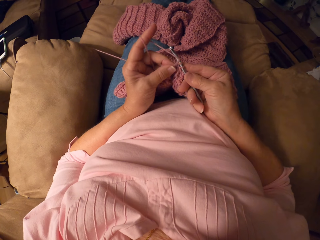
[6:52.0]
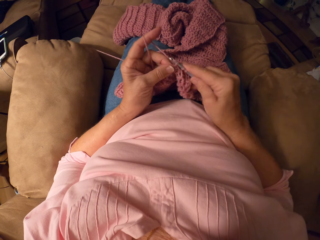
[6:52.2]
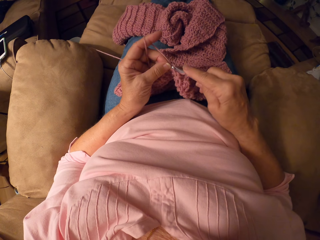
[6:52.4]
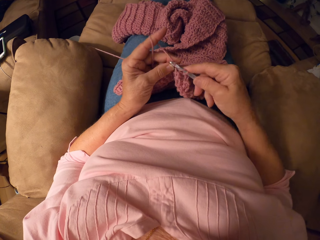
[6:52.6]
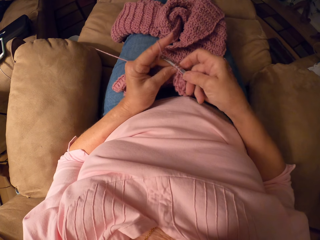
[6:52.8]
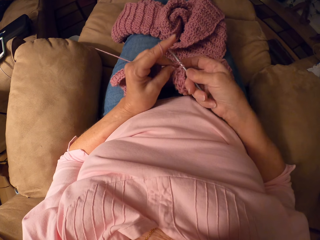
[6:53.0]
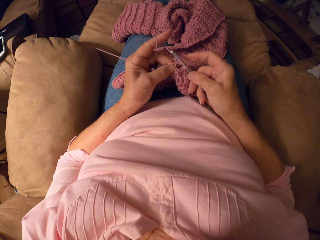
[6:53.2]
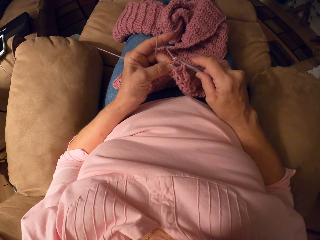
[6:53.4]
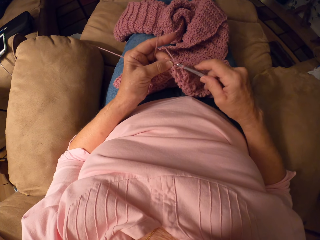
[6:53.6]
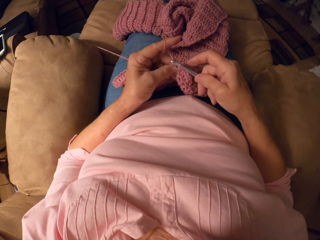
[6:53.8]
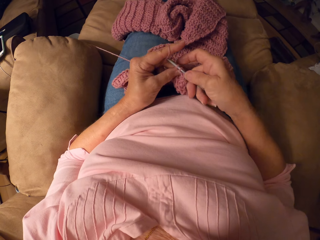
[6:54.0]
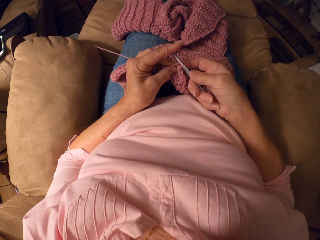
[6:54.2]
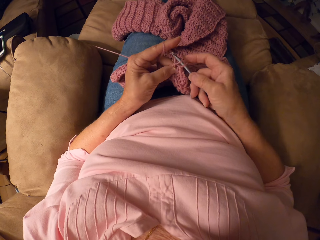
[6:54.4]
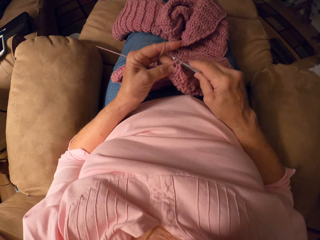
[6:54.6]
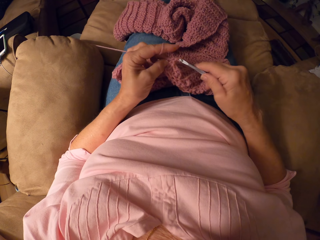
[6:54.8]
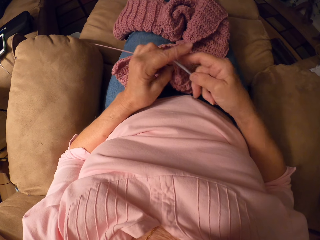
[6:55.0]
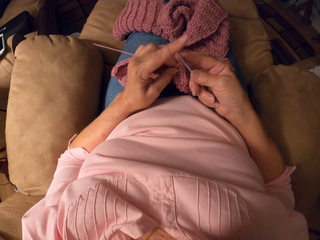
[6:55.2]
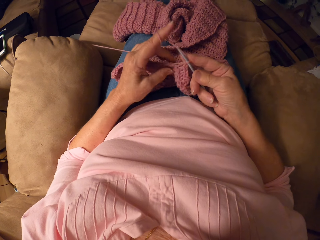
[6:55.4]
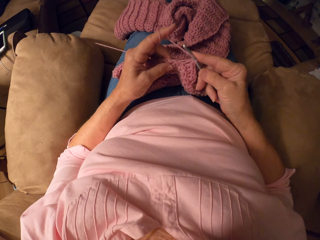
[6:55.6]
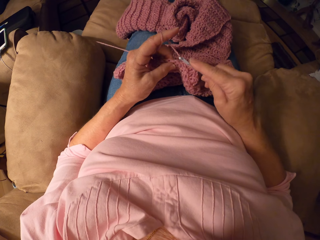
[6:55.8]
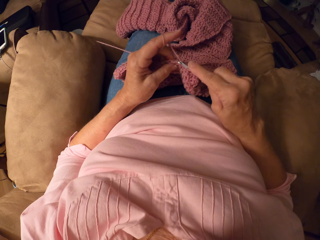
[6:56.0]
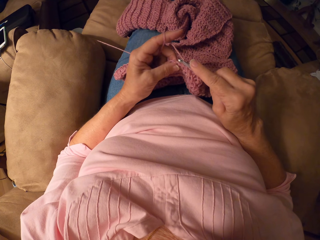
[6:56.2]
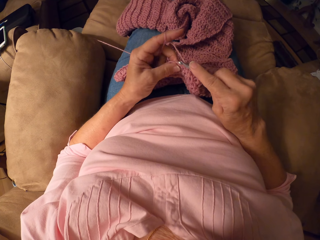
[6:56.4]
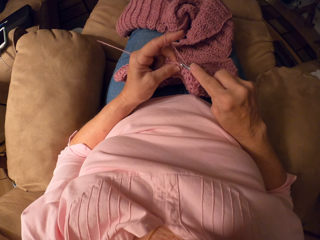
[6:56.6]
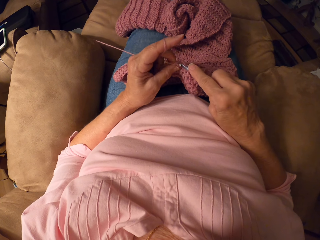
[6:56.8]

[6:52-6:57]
The camera wearer crochets with the crochet hook.

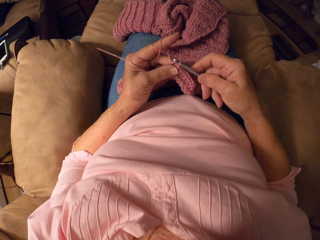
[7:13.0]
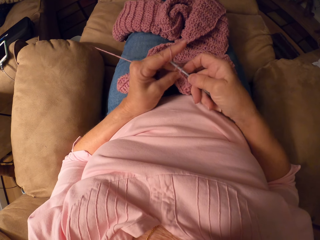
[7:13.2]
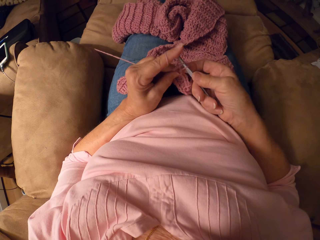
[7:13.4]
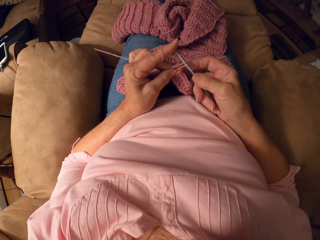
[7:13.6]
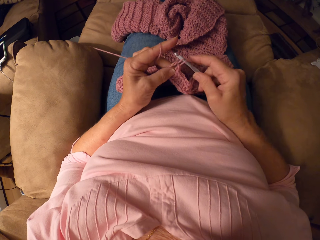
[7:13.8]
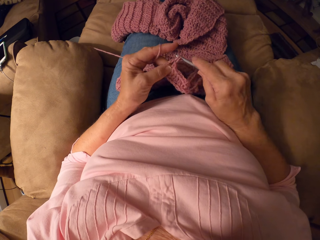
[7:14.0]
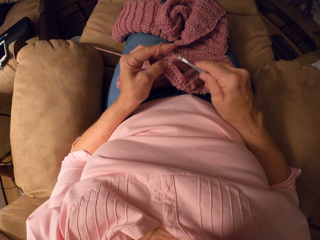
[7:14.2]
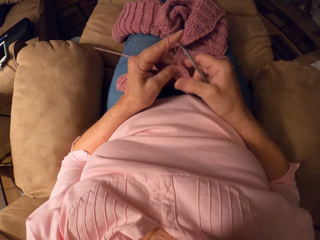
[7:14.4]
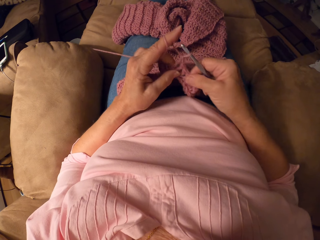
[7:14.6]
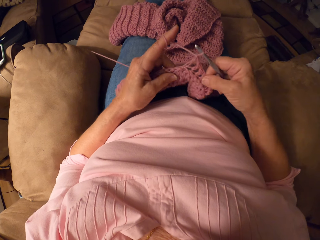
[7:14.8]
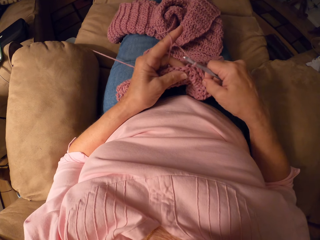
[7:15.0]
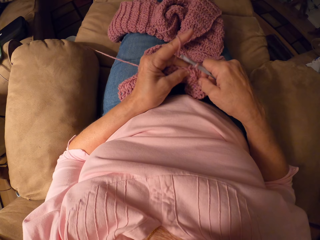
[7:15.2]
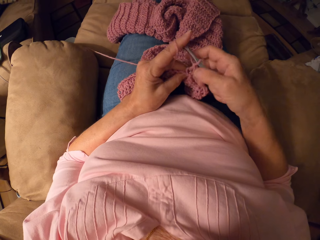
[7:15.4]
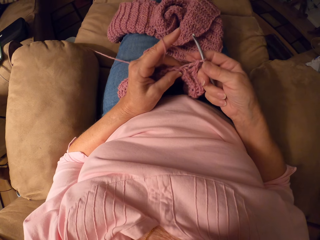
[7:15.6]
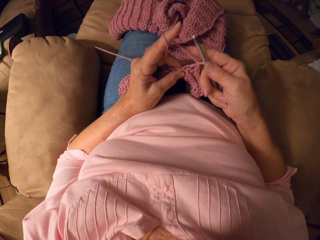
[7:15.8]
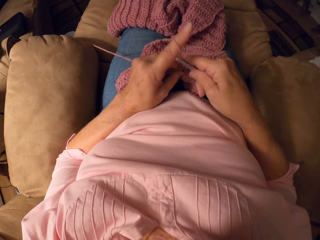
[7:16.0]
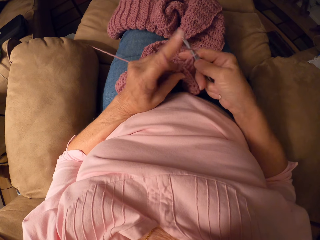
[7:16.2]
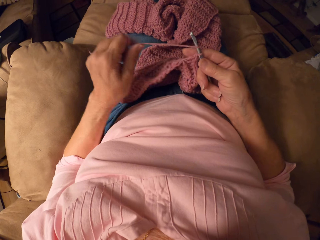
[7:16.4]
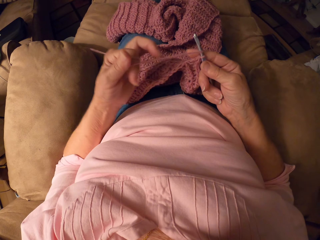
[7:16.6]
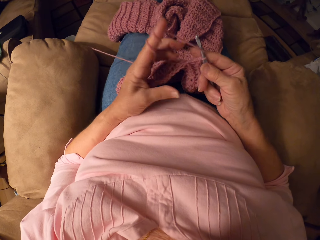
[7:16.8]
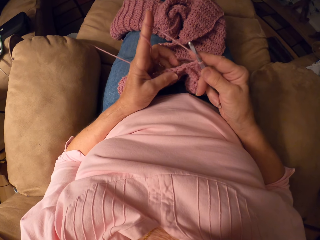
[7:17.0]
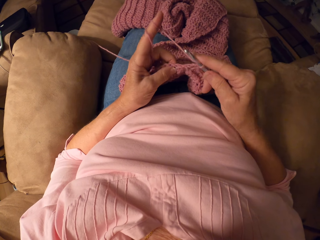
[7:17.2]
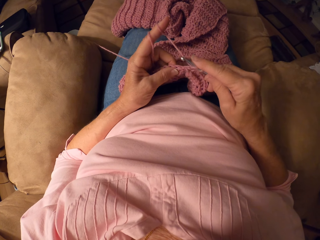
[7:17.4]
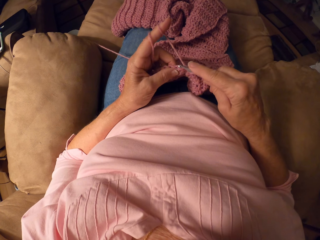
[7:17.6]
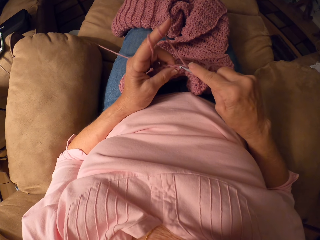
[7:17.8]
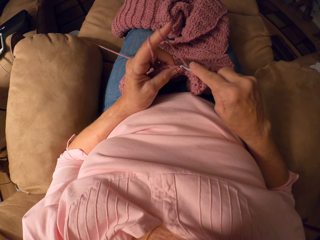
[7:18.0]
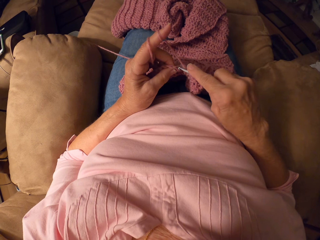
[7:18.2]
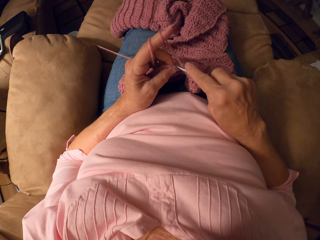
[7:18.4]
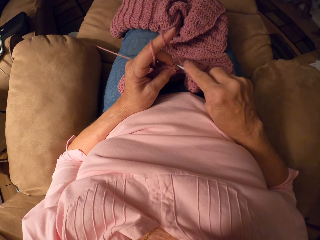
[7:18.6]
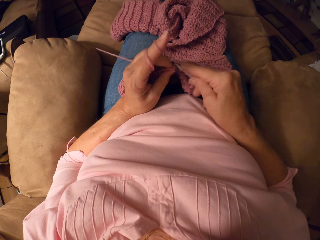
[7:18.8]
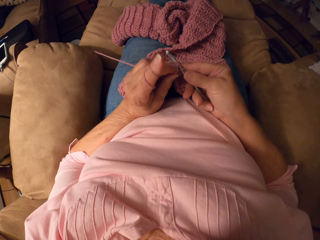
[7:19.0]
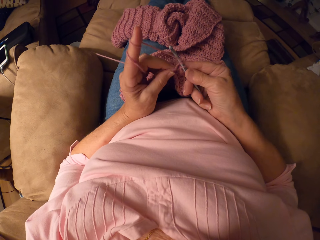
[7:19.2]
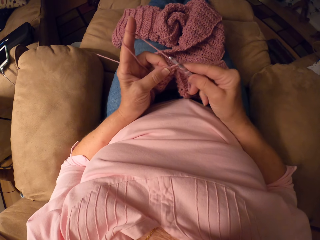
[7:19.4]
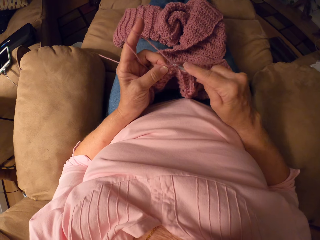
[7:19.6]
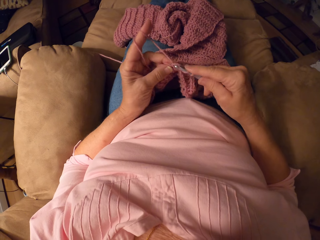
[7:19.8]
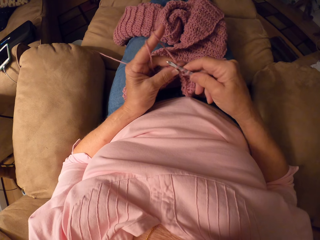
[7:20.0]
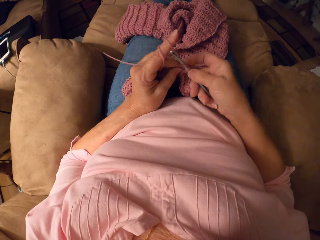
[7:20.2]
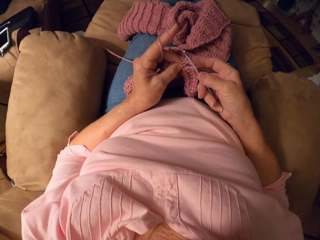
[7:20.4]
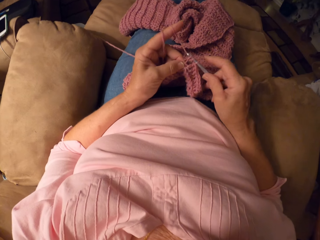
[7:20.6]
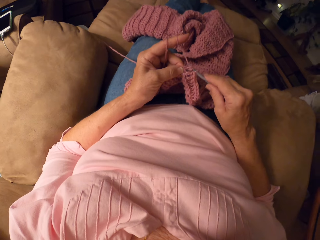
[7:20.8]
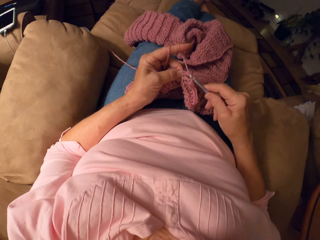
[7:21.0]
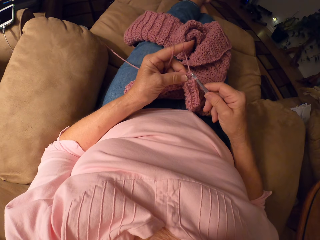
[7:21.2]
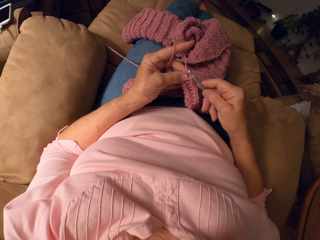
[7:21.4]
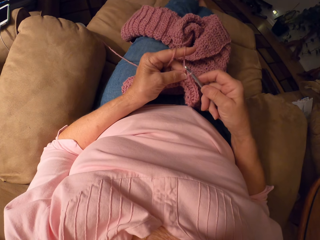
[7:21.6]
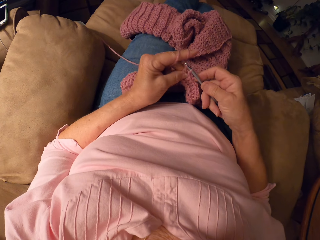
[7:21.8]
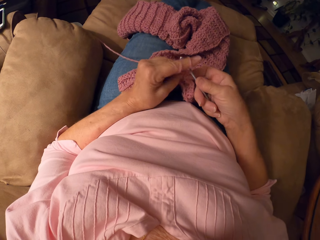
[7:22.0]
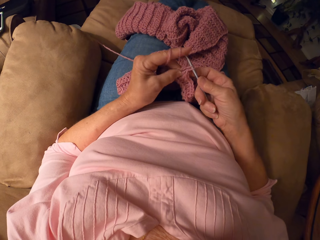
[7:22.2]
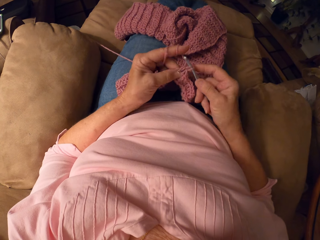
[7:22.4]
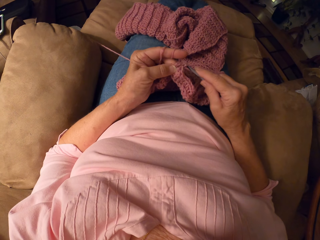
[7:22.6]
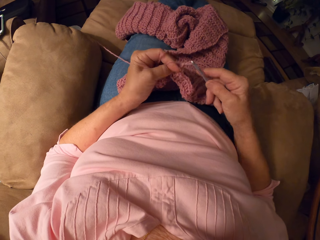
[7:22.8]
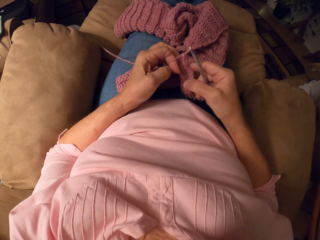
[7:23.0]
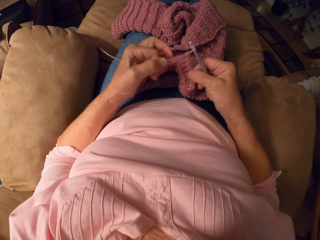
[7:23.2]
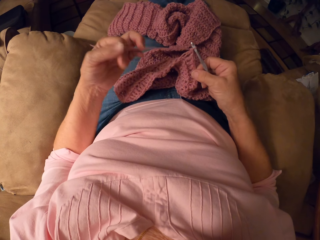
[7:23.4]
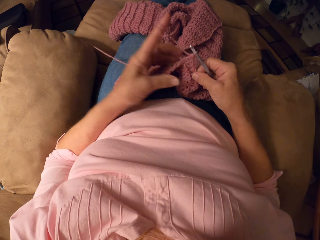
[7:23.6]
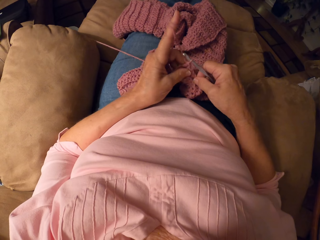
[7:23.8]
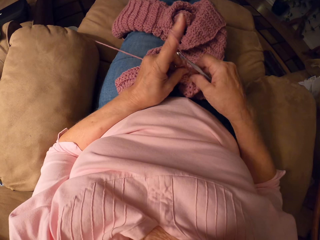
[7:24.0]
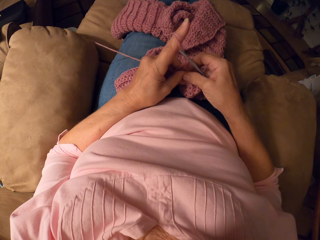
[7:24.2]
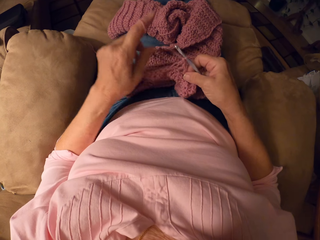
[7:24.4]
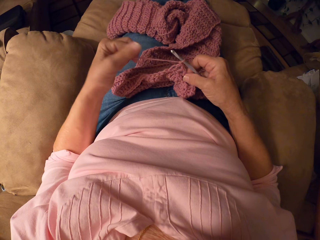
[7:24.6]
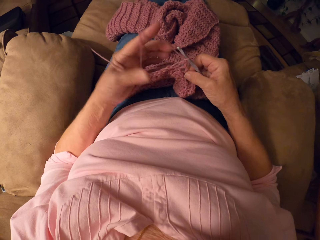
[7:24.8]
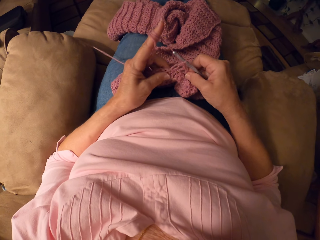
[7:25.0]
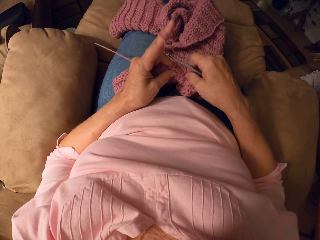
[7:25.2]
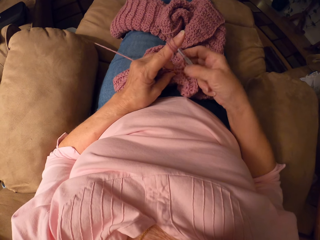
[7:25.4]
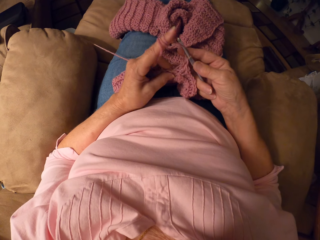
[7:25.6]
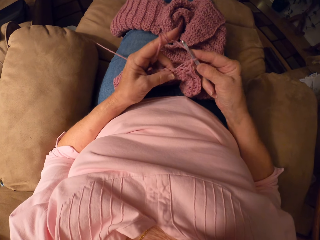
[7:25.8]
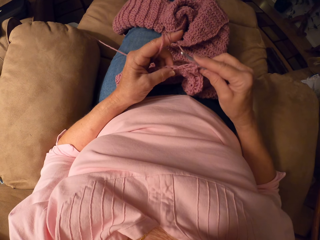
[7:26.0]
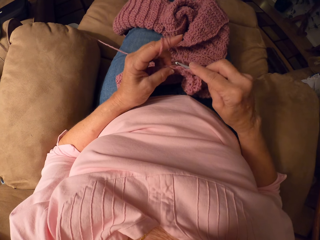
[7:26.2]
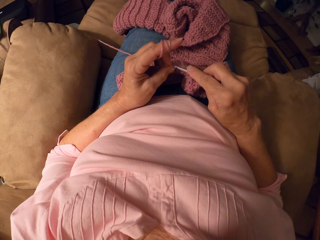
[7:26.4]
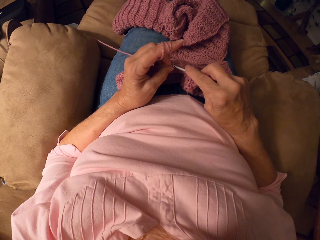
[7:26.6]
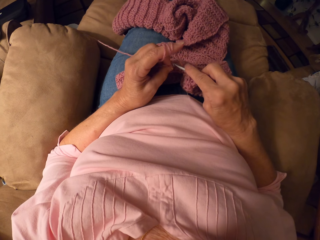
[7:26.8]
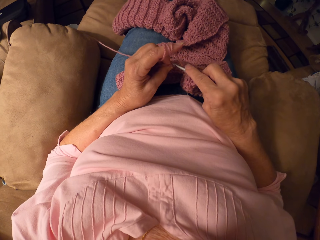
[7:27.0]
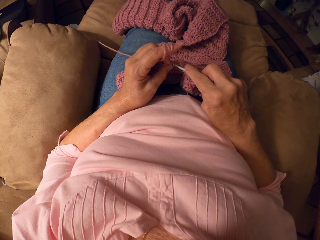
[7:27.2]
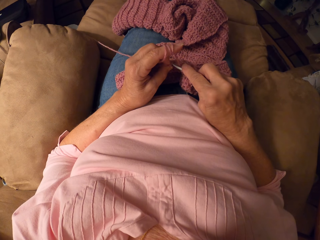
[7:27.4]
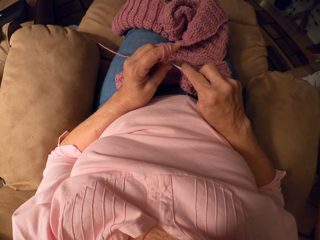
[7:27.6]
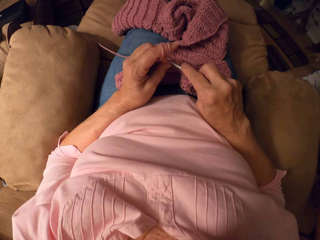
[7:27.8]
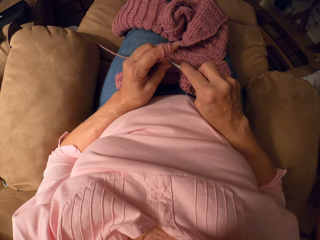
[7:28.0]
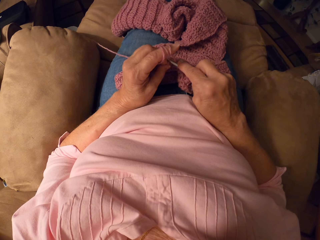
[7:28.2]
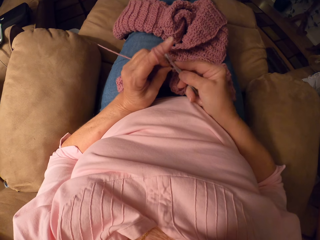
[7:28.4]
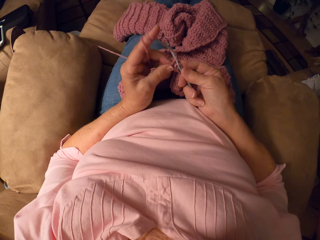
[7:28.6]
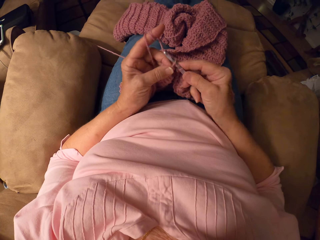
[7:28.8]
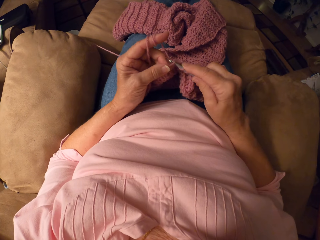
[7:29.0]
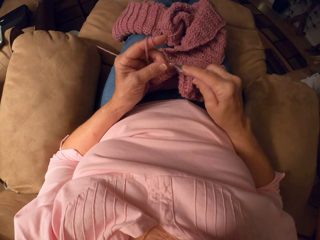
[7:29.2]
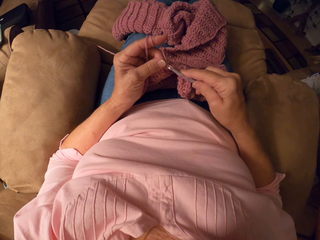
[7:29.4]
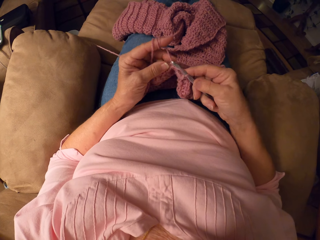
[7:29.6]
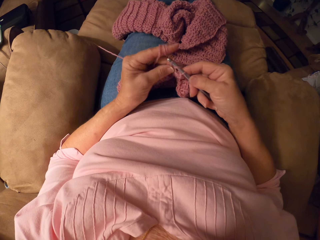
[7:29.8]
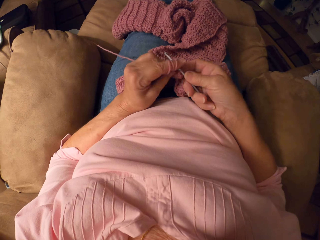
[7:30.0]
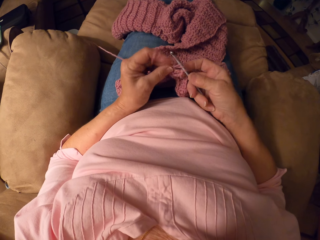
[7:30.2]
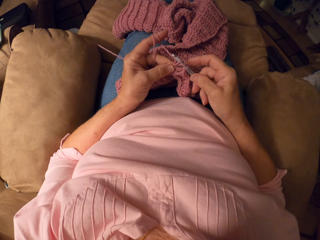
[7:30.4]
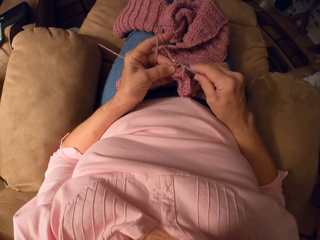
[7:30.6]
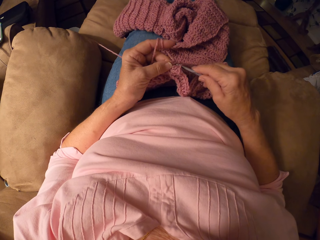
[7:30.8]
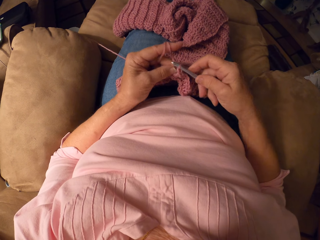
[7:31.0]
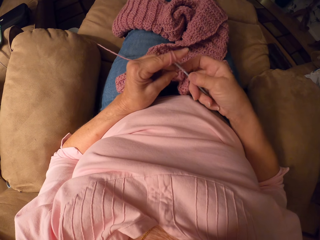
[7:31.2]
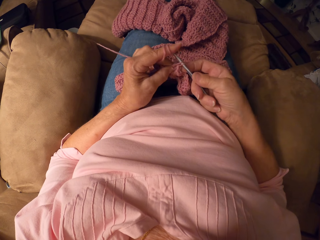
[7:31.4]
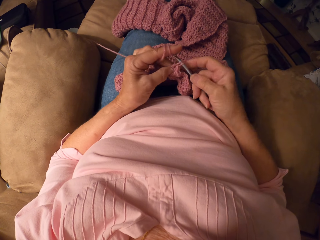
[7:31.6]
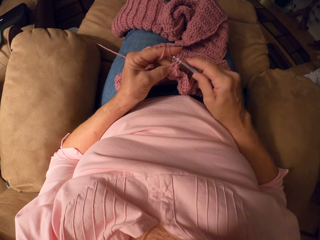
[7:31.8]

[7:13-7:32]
The camera wearer adjusts the fabric. She rolls yarn around her finger. She knits the fabric with a crochet hook. She rolls the yarn around her finger. She rolls the yarn around her finger again. She knits the fabric with the crochet hook.
